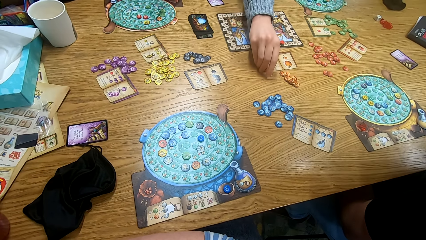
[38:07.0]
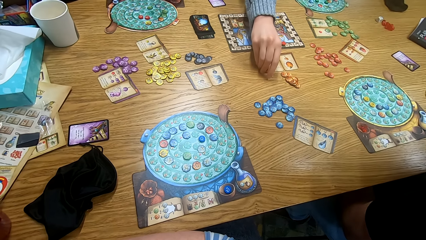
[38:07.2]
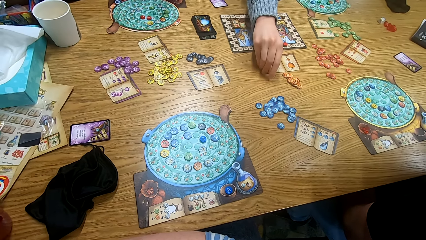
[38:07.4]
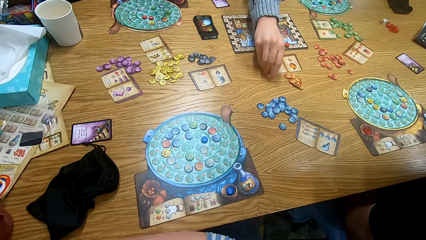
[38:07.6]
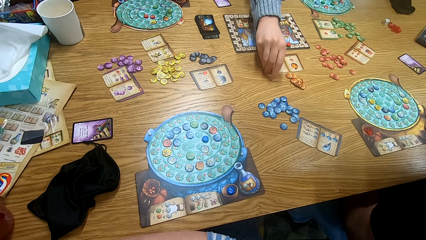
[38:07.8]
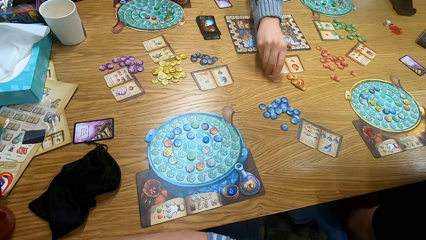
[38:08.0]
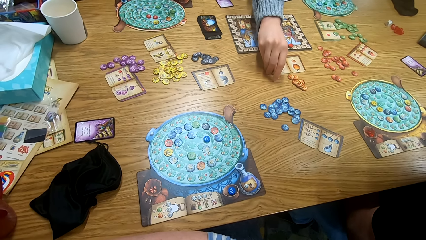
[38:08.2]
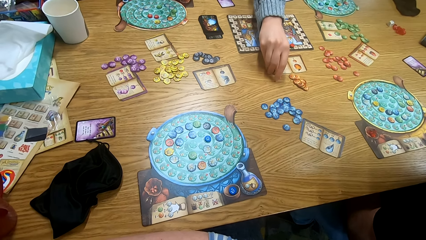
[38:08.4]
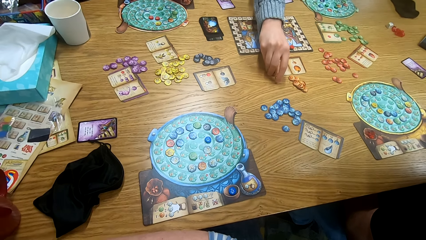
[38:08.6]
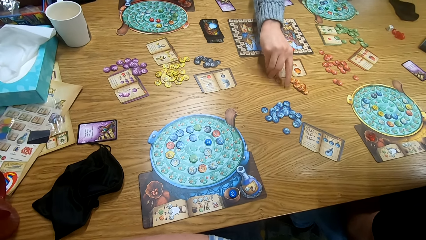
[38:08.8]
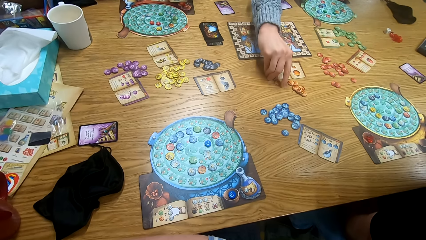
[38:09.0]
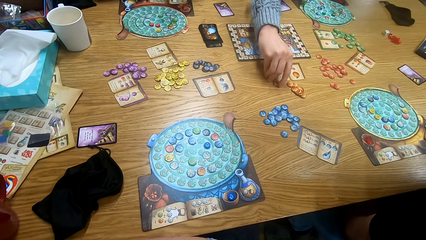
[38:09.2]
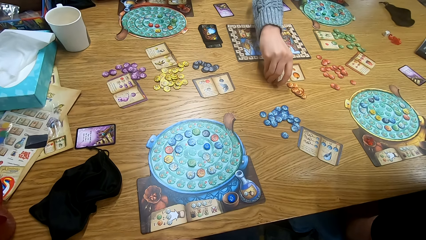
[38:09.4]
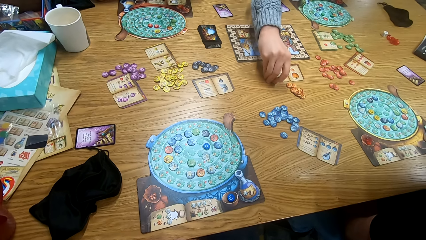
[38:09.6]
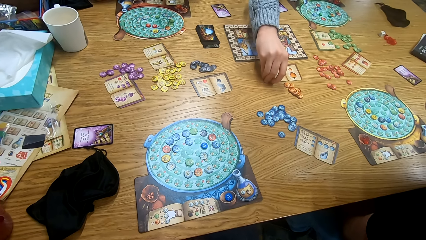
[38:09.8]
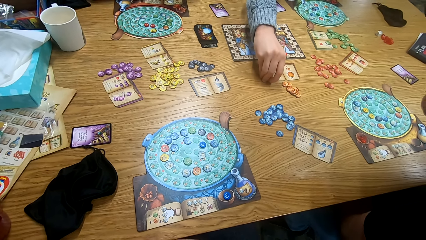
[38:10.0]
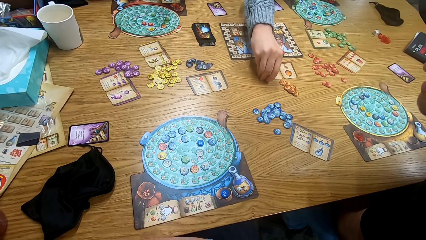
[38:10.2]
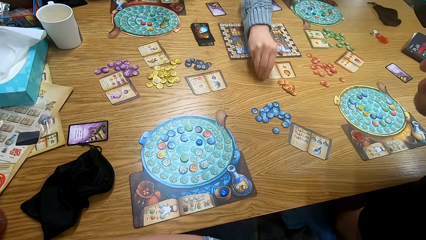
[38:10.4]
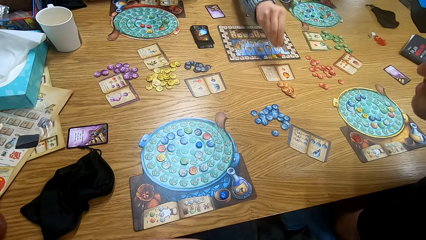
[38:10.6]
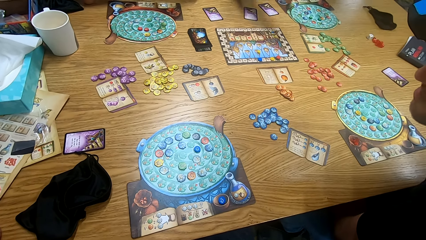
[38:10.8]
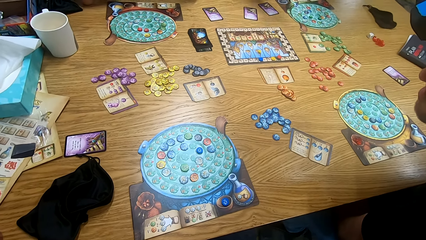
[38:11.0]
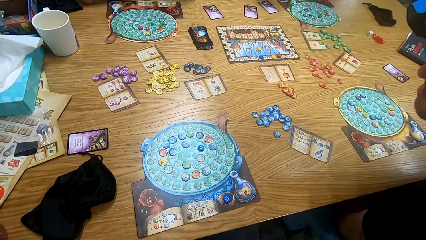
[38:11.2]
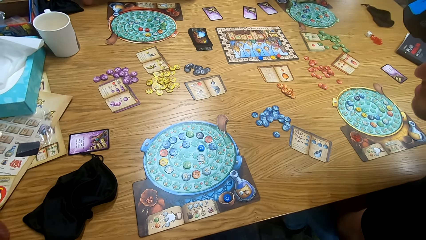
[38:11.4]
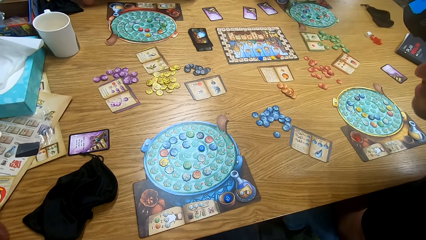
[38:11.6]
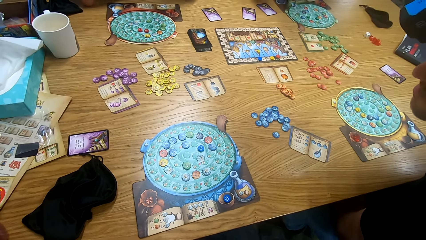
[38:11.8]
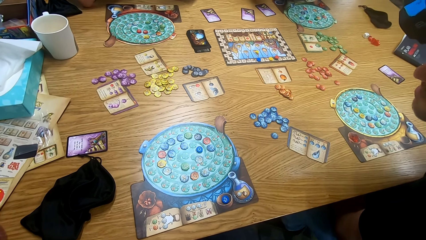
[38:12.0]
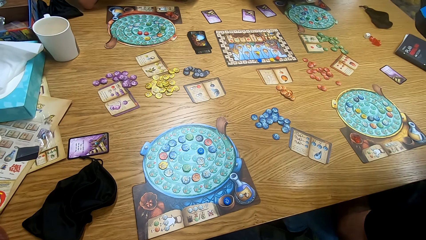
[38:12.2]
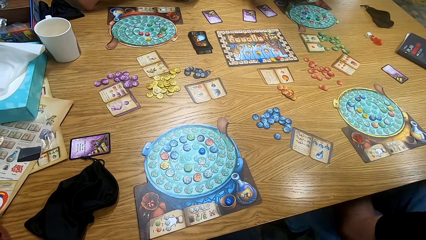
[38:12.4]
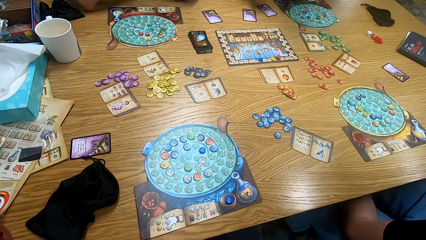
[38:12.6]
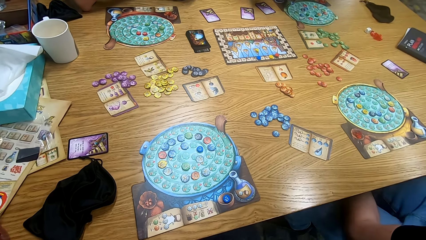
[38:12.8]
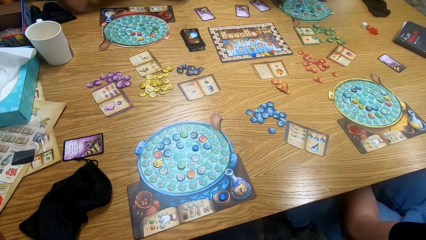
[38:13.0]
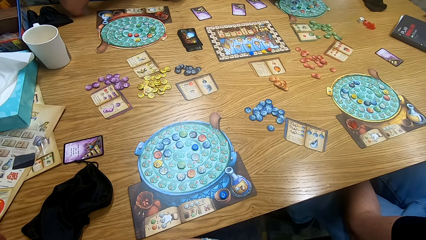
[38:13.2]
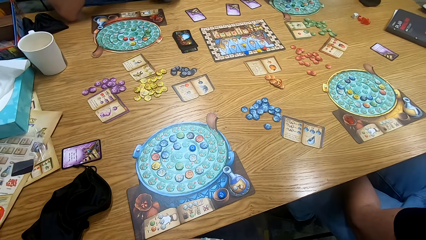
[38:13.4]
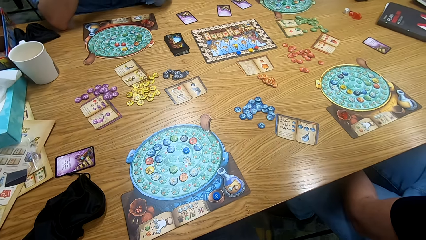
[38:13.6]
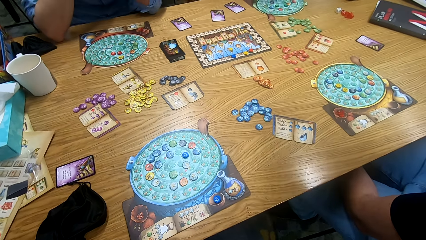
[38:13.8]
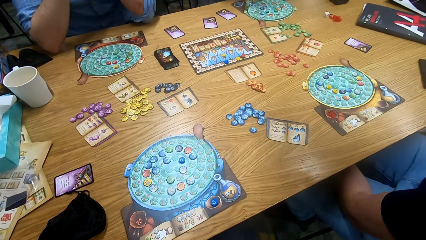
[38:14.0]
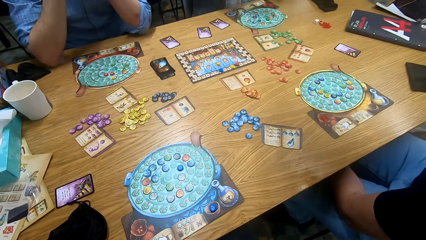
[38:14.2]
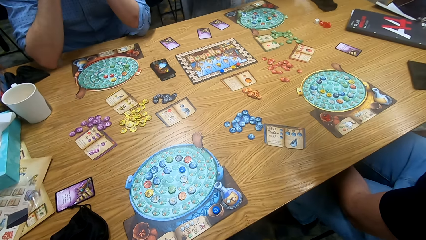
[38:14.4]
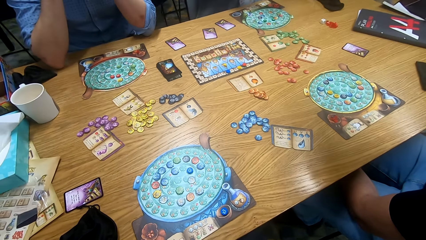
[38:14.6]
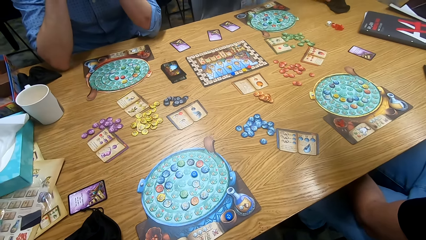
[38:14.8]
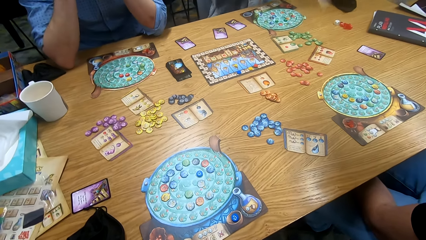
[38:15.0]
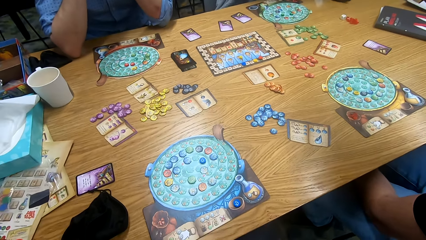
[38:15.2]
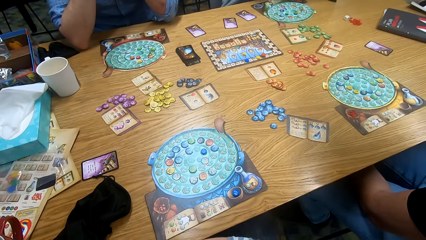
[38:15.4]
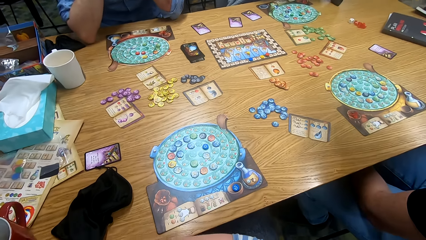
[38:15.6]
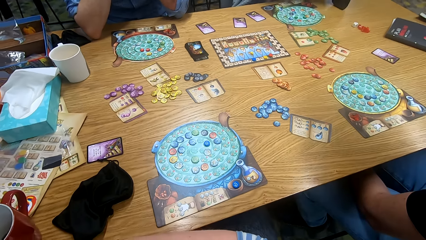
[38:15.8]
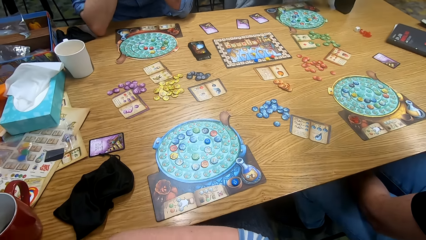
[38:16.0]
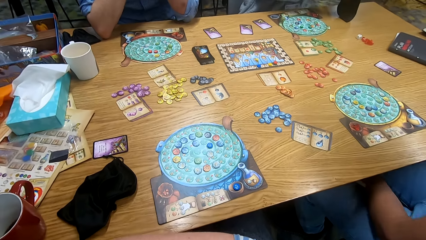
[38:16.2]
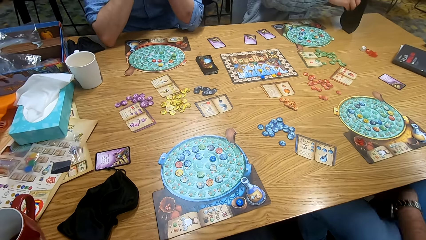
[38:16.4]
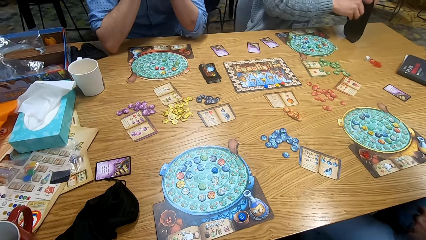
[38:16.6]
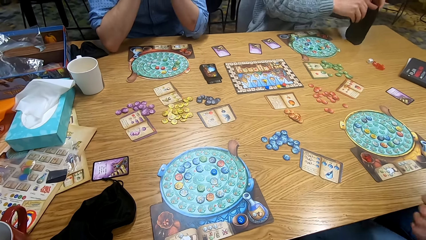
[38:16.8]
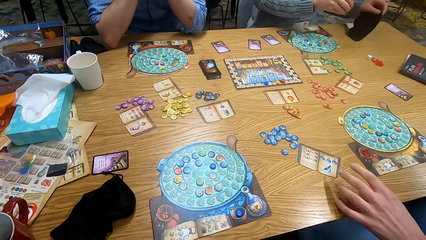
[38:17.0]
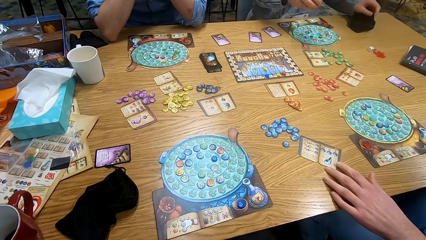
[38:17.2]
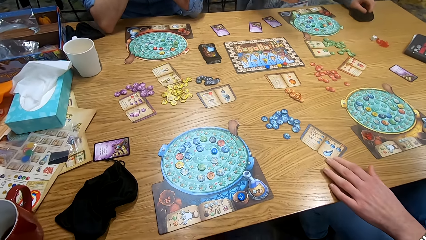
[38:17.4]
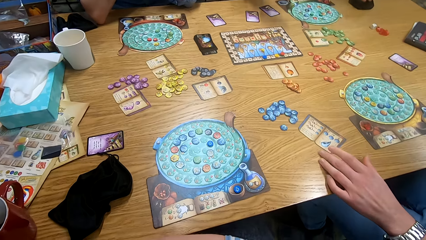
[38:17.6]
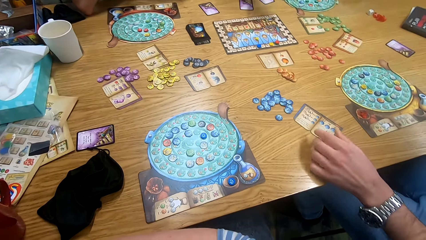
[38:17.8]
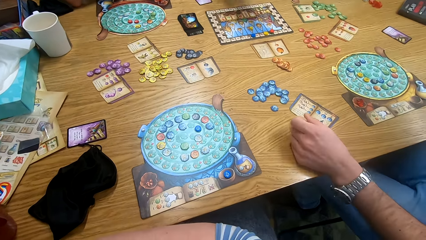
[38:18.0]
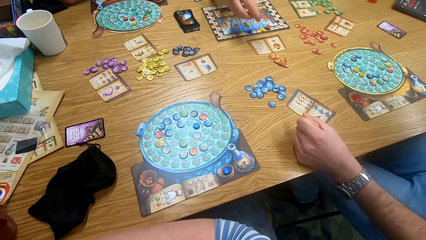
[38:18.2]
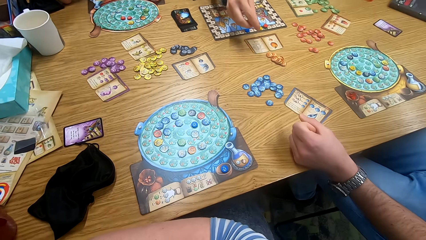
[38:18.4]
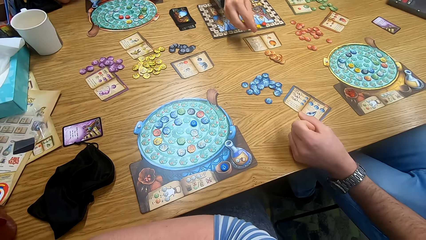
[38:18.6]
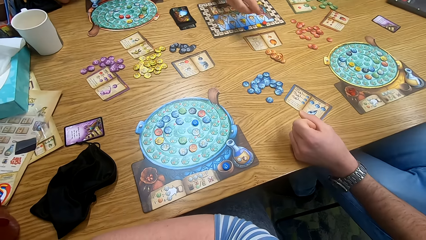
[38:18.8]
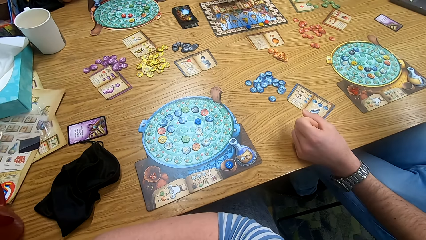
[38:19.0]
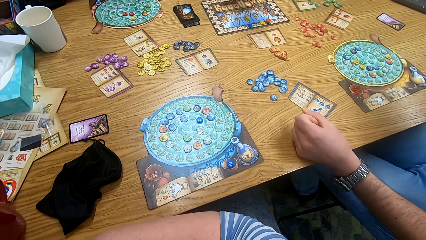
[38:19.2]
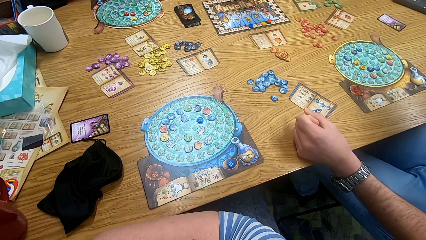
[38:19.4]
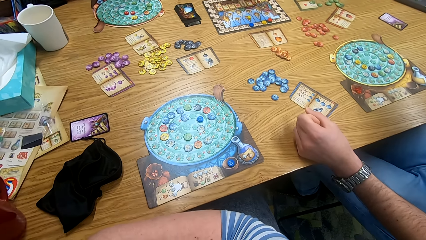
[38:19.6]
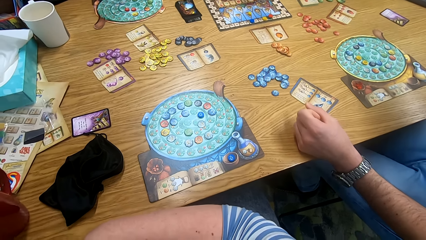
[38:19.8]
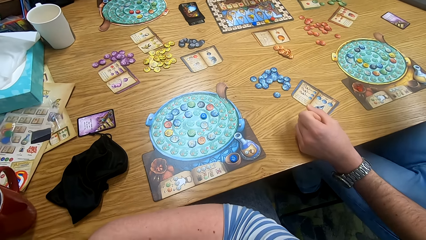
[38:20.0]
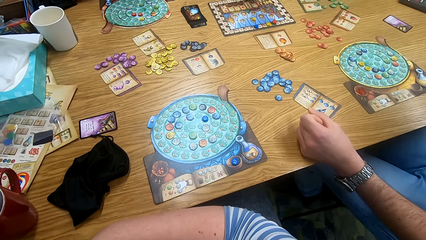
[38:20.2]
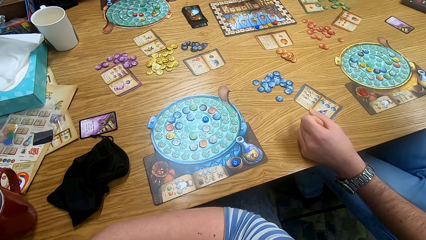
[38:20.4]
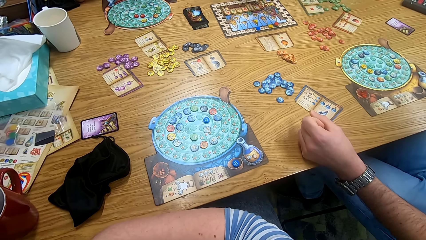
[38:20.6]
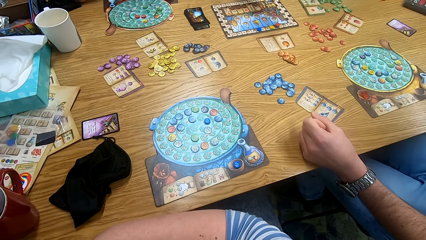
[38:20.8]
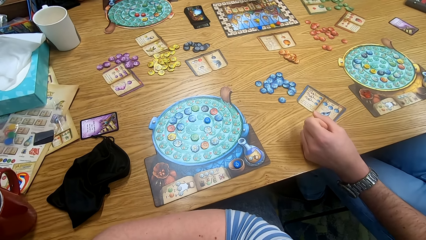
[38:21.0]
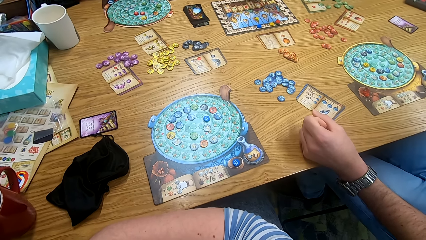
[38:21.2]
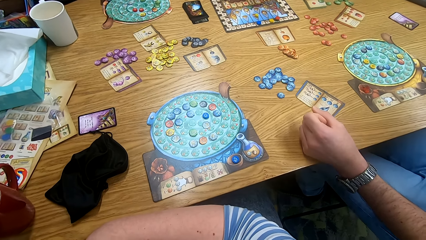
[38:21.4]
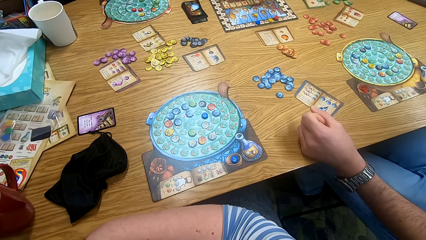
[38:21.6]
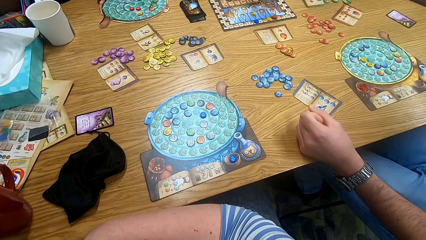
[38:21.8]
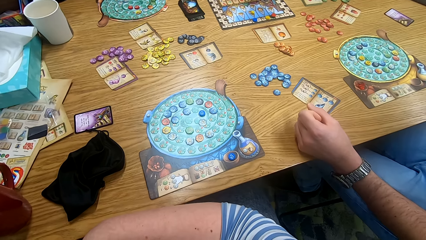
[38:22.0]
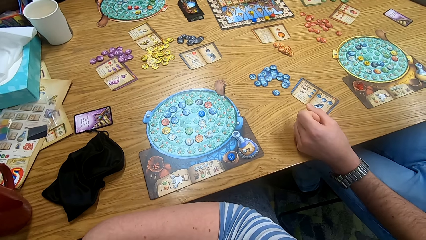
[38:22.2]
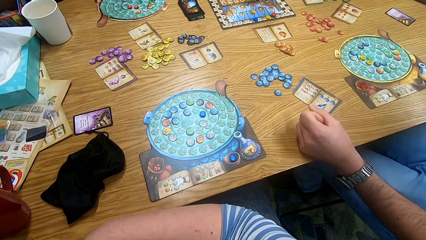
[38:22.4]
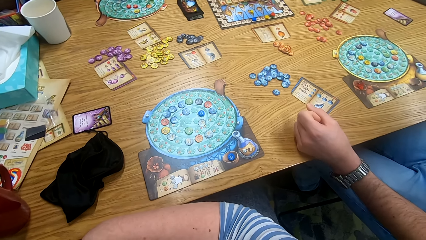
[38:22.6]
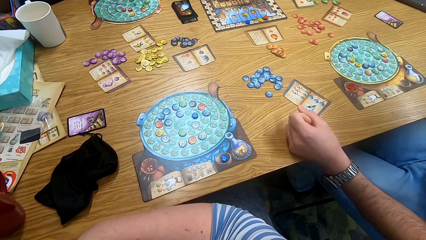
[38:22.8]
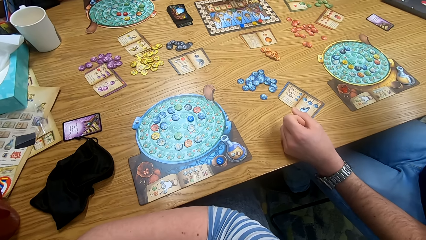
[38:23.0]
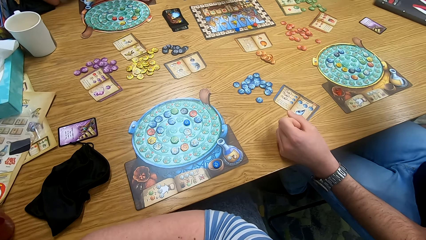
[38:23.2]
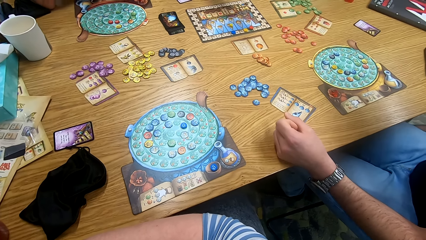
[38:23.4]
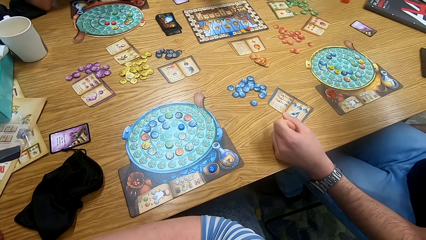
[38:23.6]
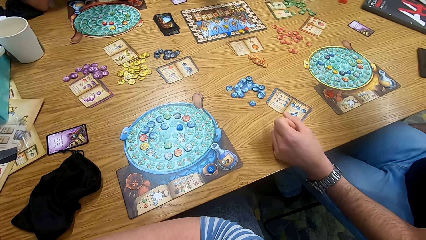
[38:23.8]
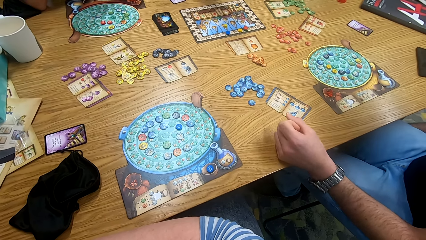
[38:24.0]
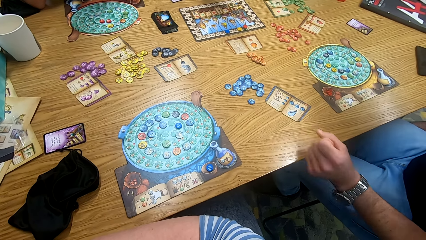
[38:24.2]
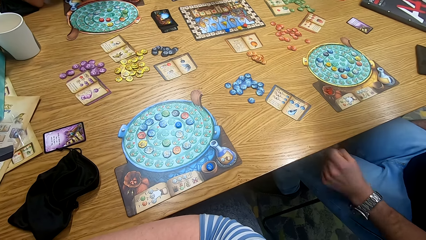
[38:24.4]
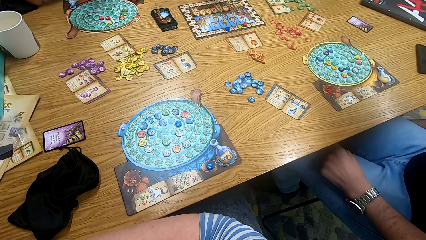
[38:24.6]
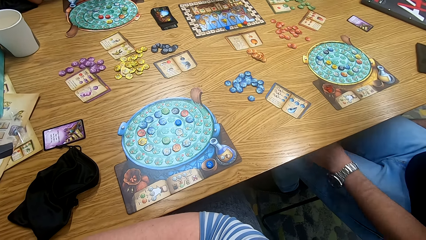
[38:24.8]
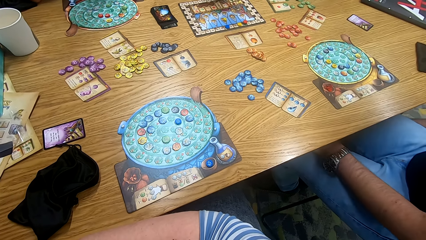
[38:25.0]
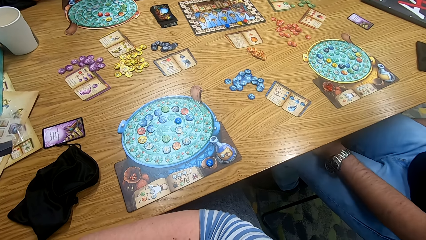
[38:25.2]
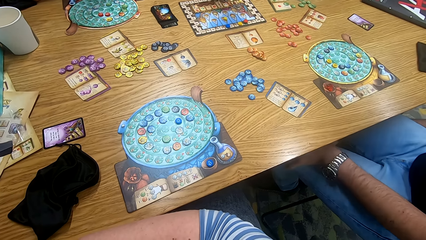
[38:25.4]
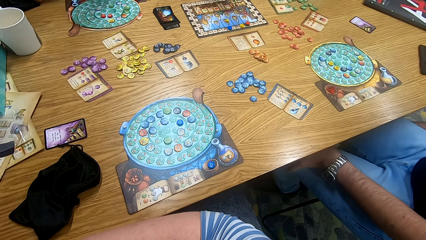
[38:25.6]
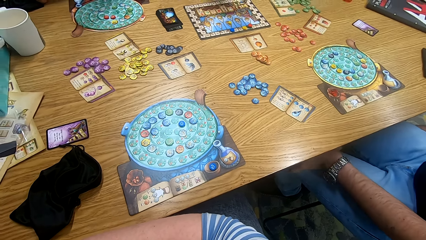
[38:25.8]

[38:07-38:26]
The camera wearer looks around. A person touches a book. Another person places a bag on the table. The camera wearer looks around.
